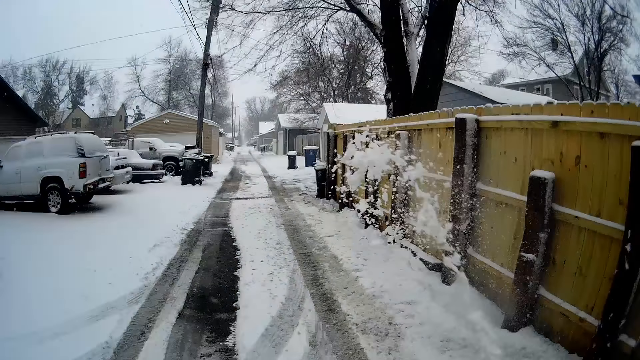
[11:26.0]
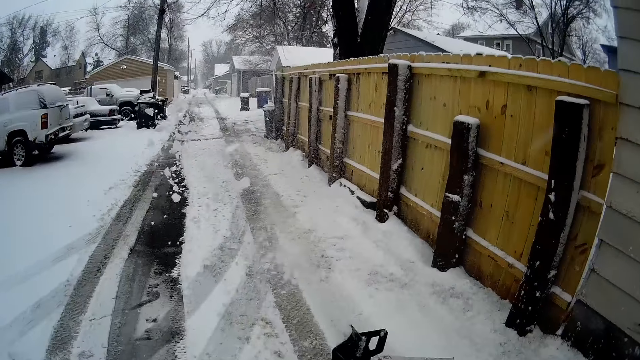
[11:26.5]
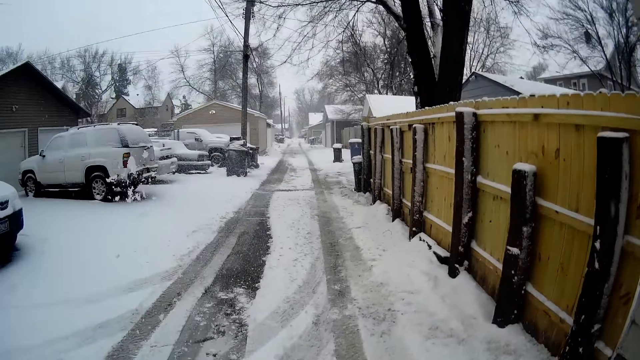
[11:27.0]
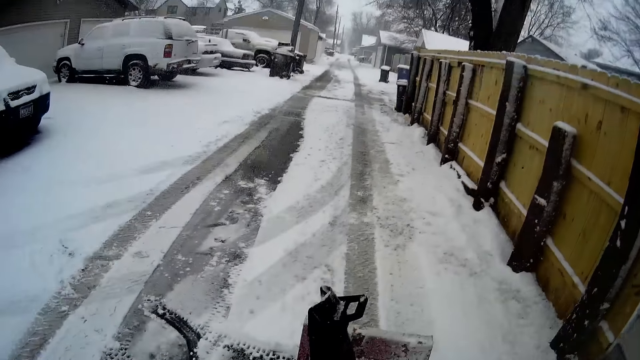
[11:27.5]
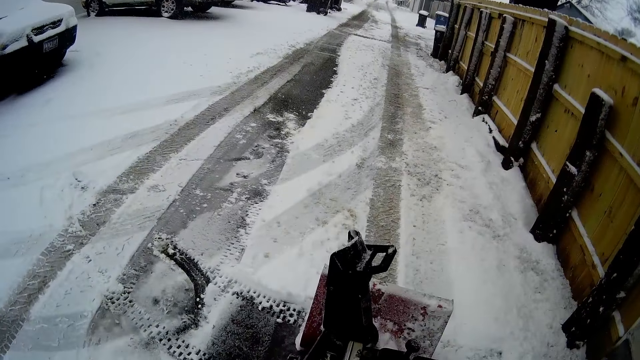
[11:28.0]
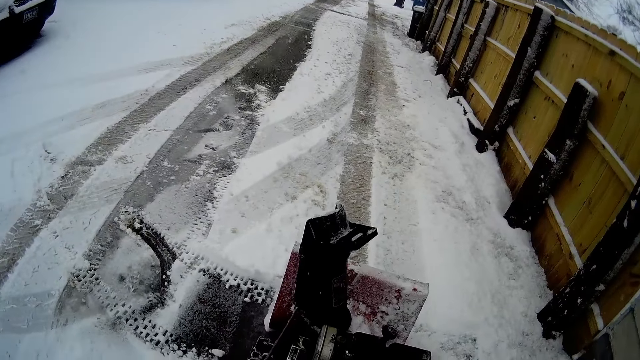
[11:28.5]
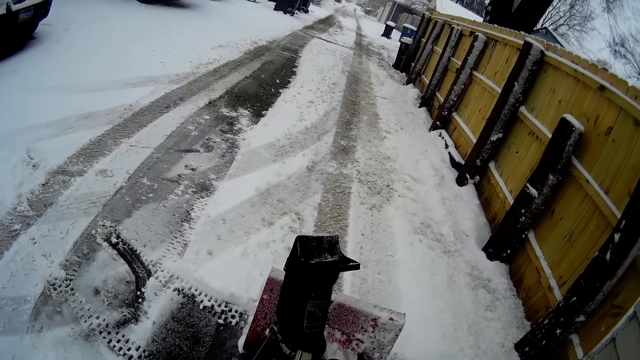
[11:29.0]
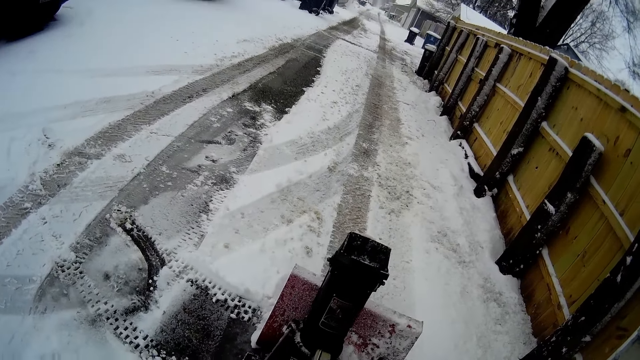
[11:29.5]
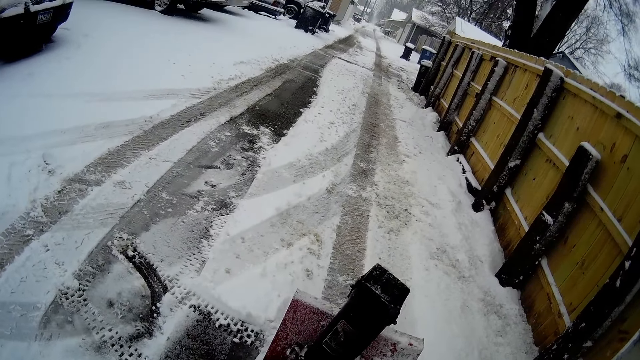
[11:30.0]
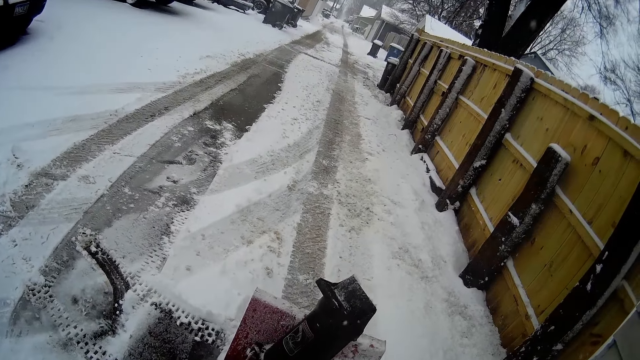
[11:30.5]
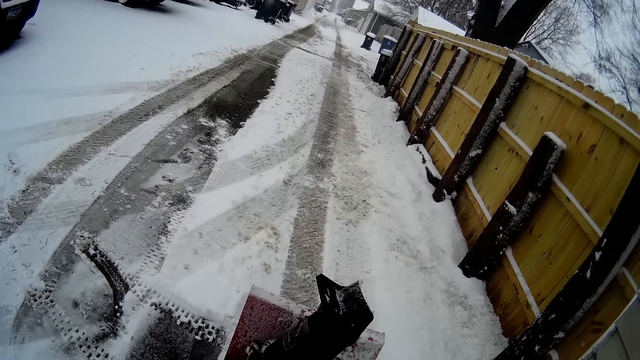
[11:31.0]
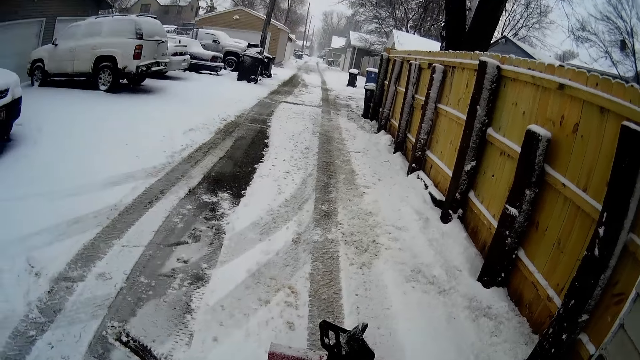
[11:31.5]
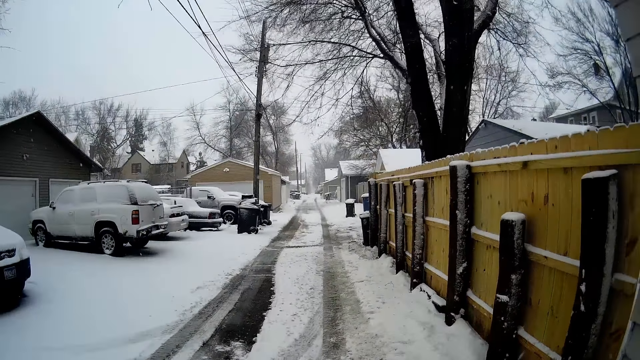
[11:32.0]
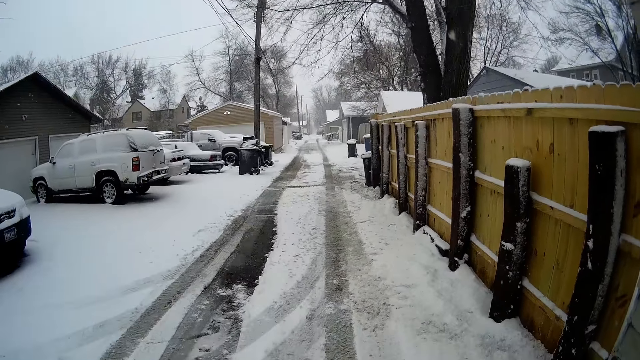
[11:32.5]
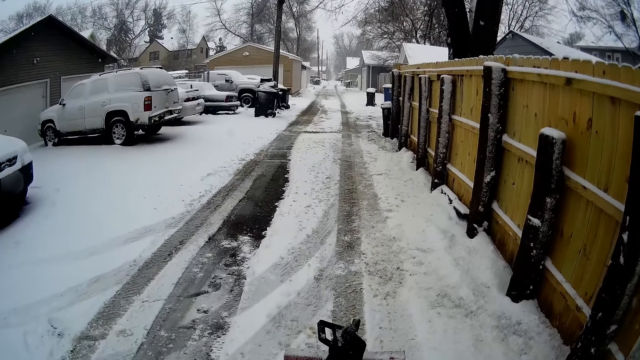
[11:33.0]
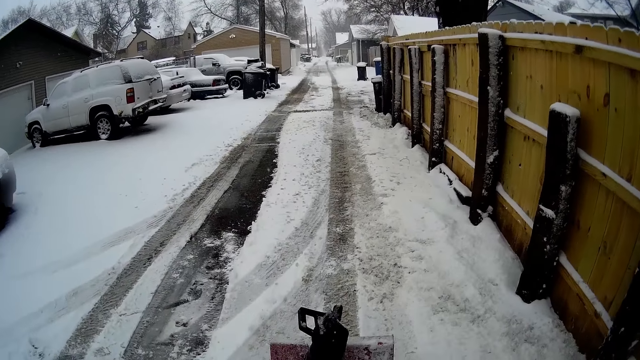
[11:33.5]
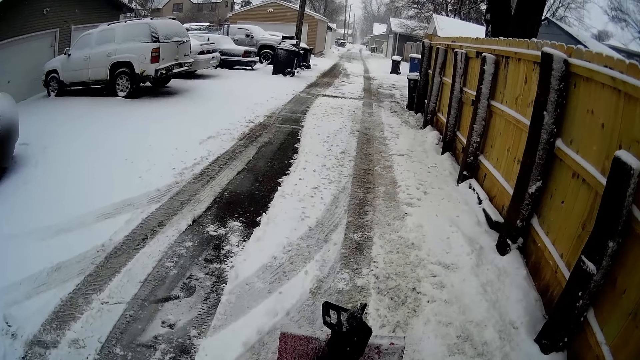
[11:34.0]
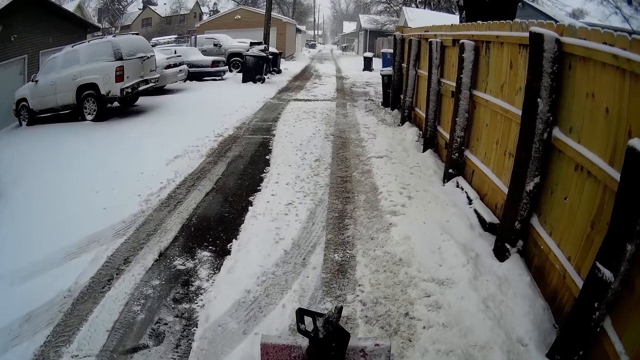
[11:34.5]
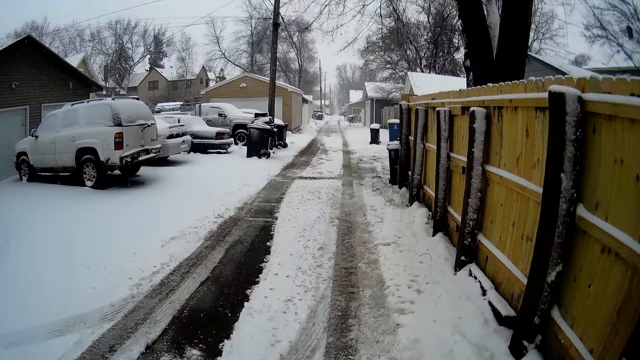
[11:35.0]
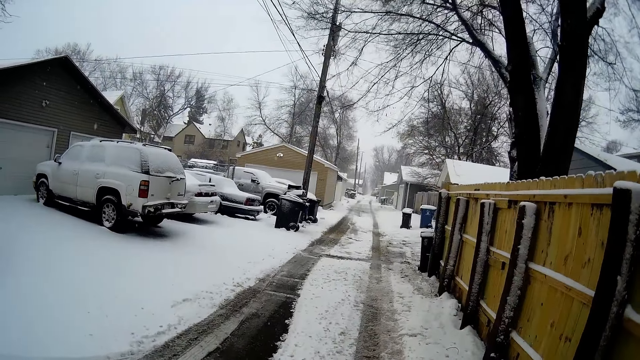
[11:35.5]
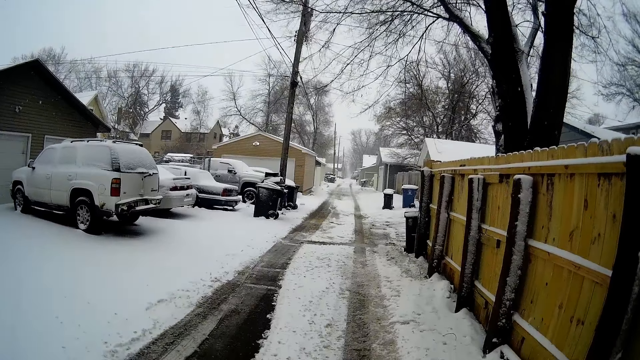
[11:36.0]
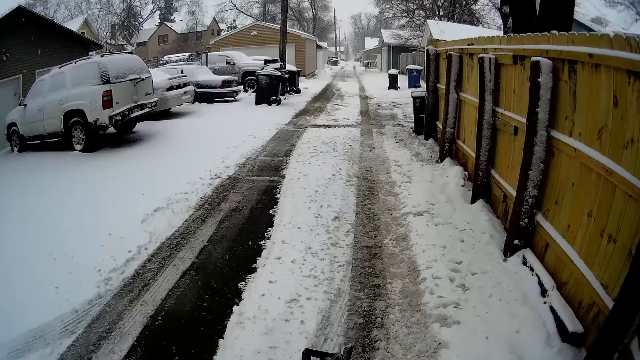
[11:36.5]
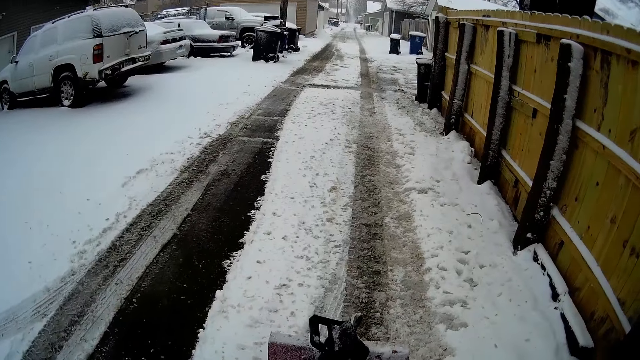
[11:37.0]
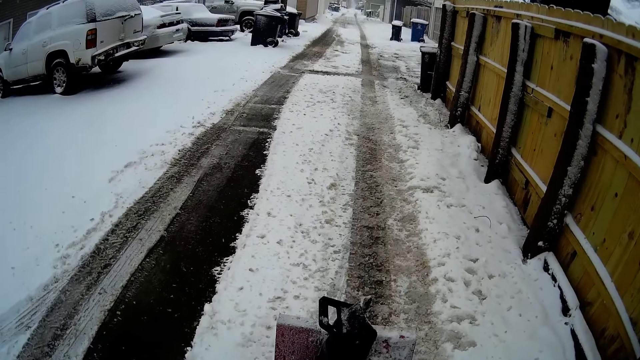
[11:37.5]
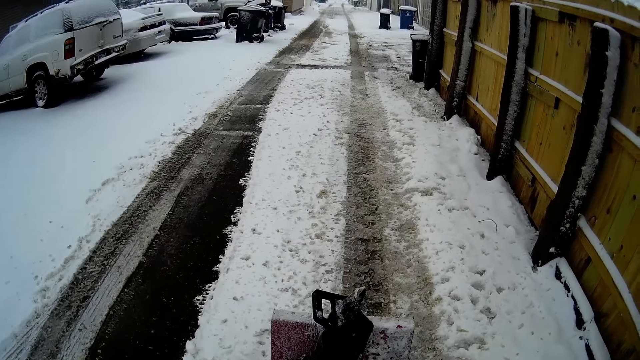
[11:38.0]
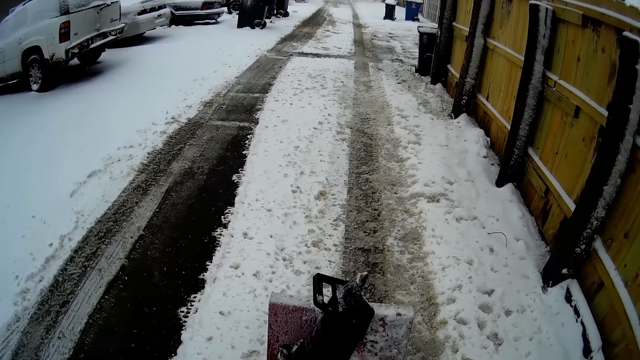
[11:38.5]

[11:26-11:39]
The camera wearer reverses the snow flite. They look around the area. They scrape snow. They scoop snow with a snow mini skid.

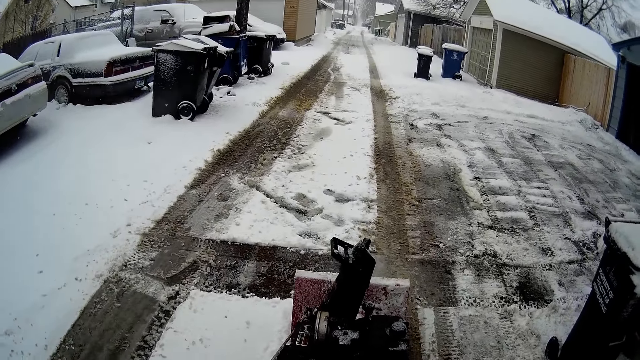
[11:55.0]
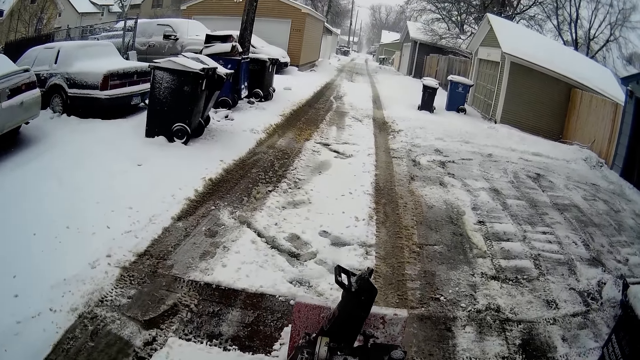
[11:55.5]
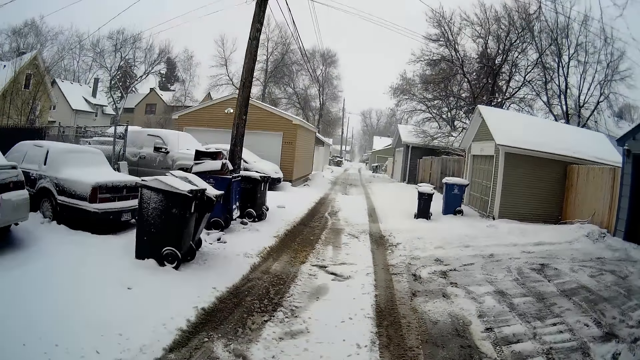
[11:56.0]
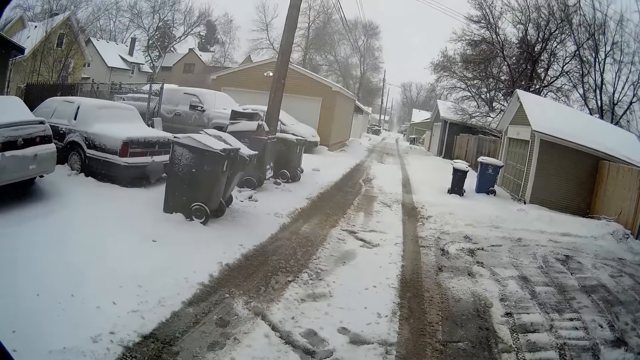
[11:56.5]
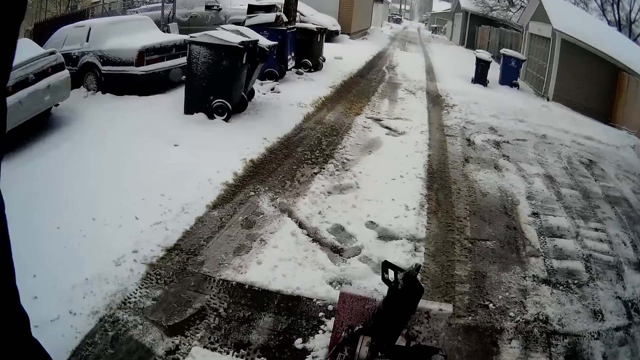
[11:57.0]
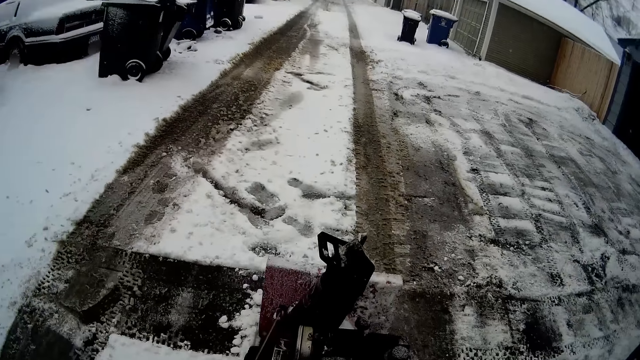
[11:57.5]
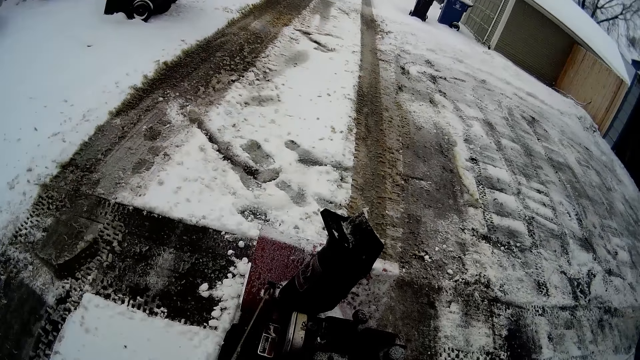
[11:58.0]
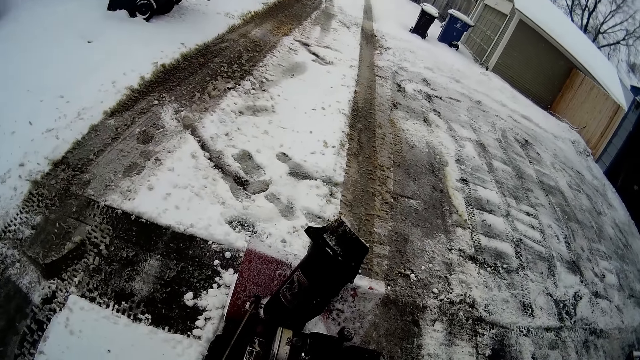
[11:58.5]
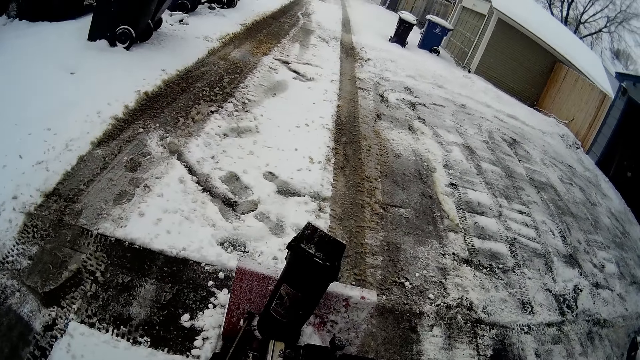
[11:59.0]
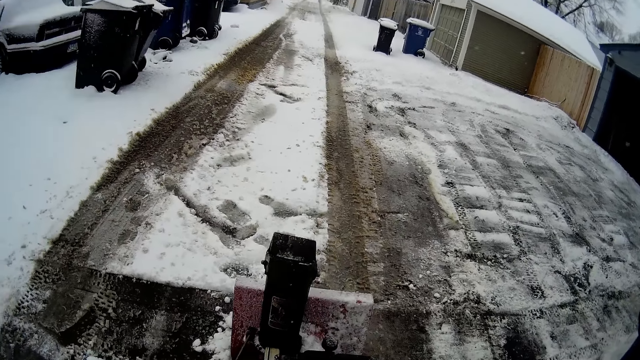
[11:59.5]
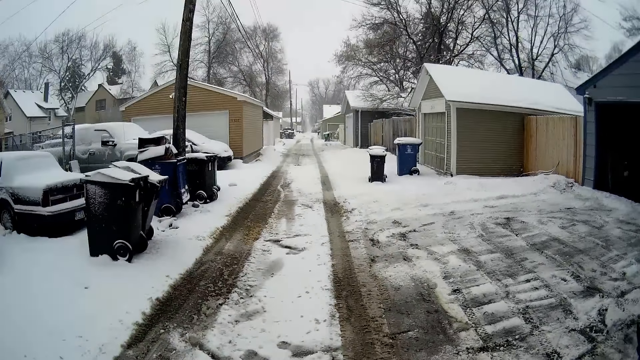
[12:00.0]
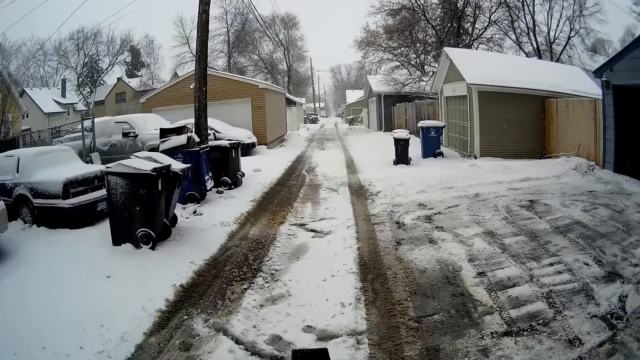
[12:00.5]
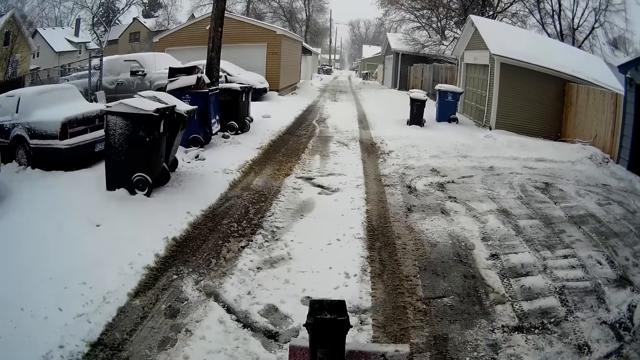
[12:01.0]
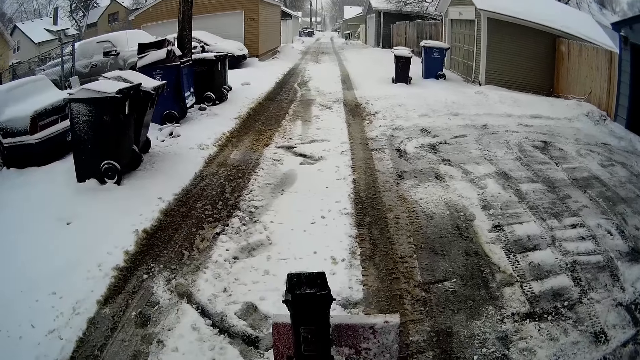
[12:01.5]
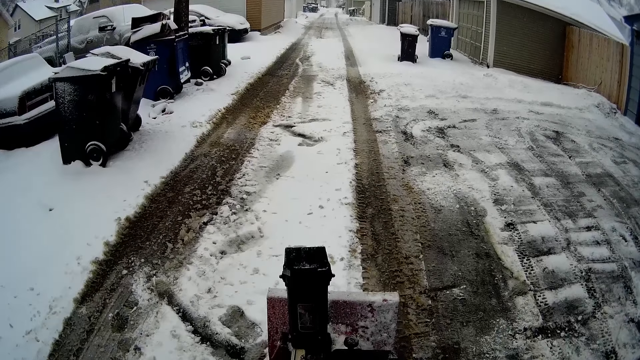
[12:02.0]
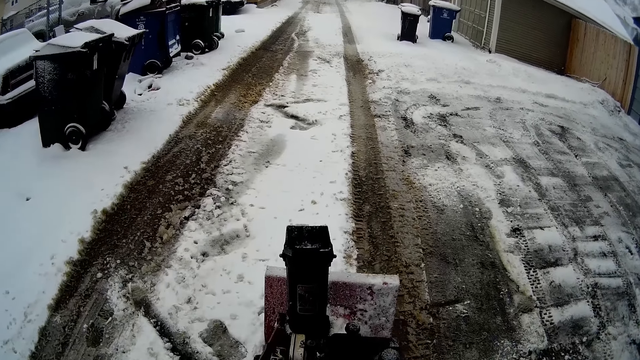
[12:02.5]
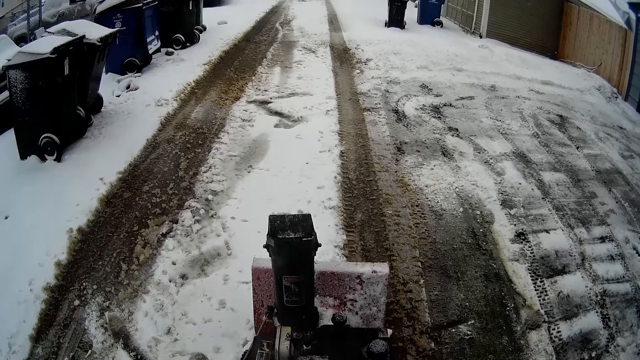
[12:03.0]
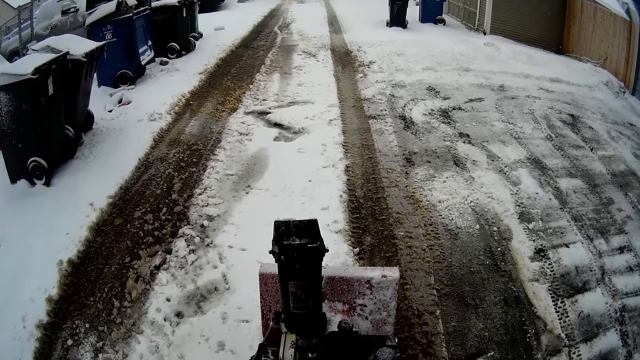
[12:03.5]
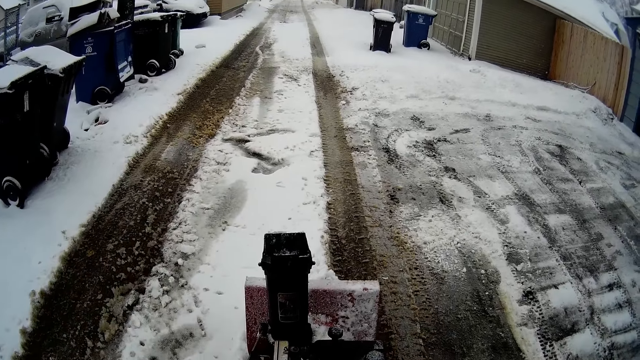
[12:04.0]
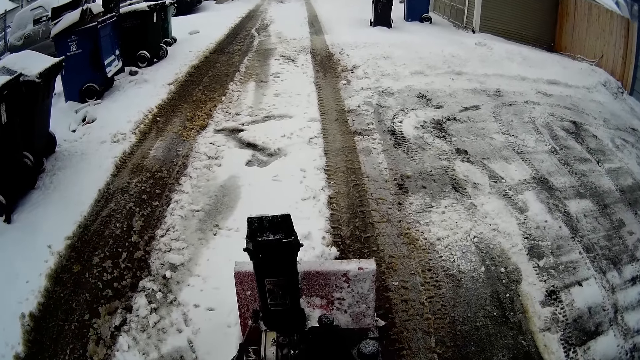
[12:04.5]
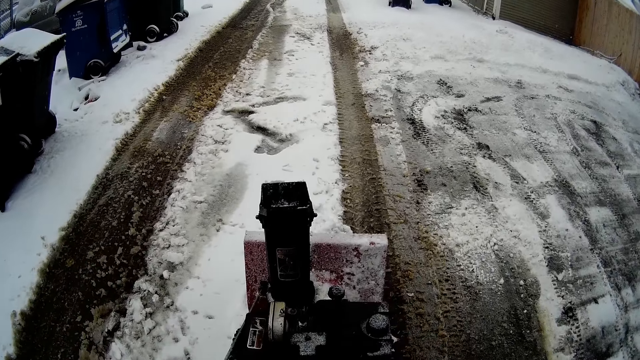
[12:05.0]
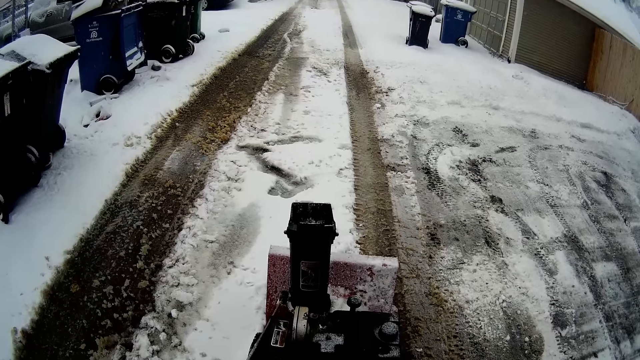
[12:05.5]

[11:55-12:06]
The camera wearer lifts the left hand. They look around the area. They scrape the snow. They scoop snow with a snow mini skid.
